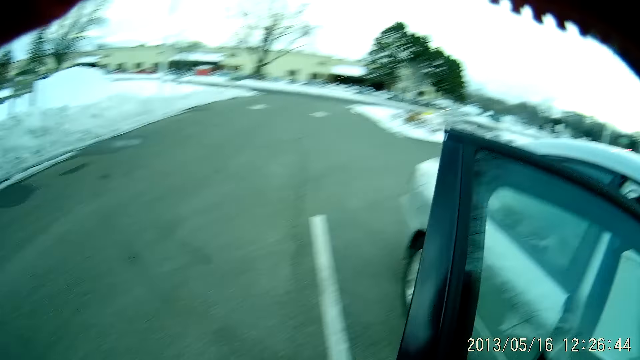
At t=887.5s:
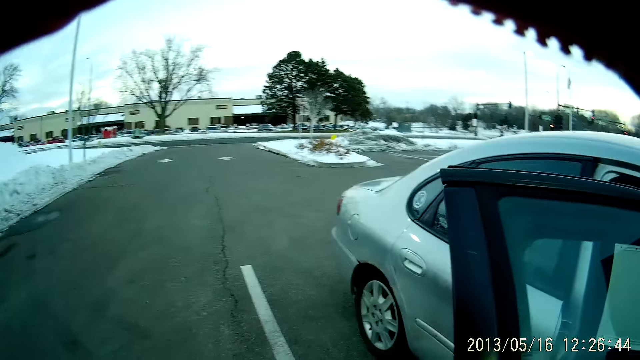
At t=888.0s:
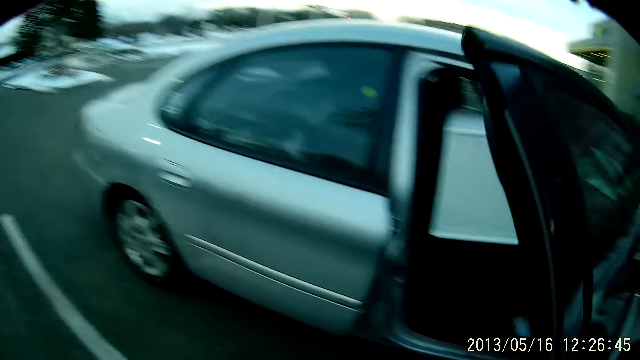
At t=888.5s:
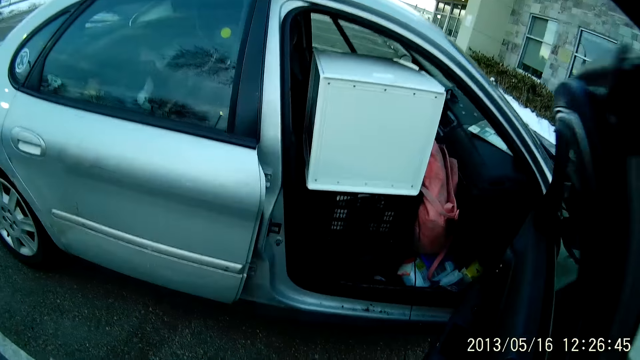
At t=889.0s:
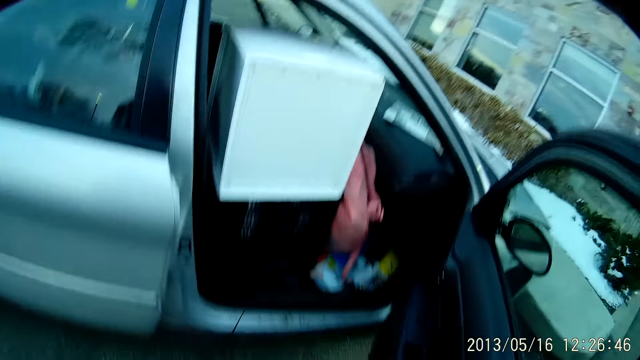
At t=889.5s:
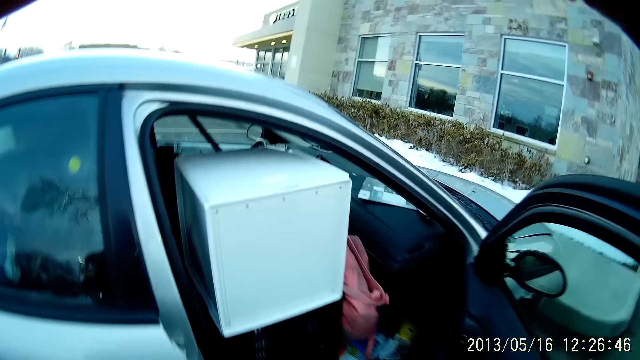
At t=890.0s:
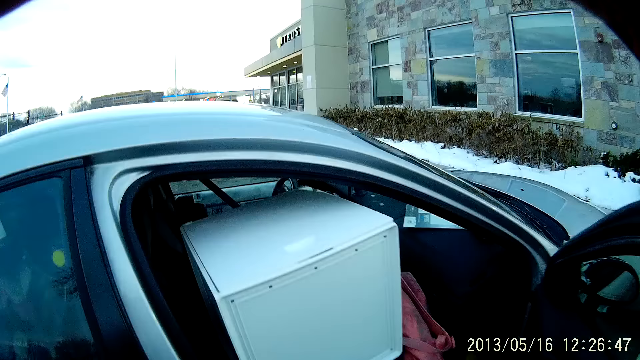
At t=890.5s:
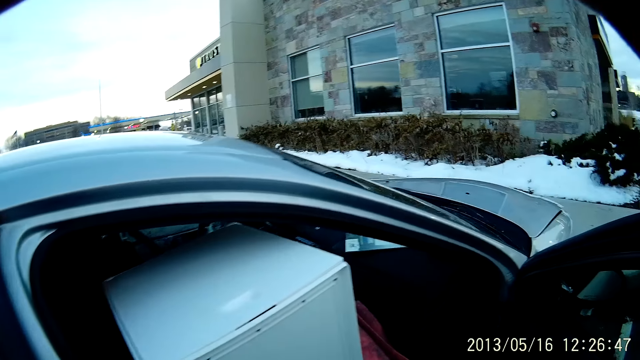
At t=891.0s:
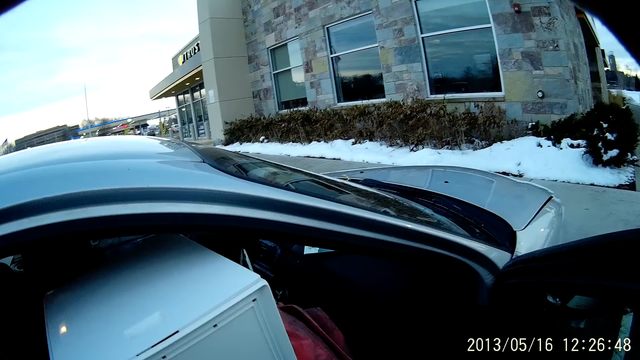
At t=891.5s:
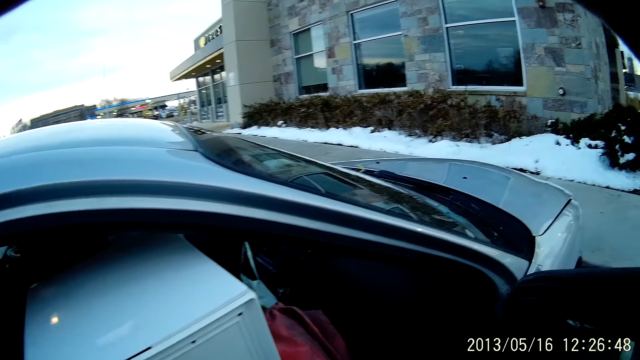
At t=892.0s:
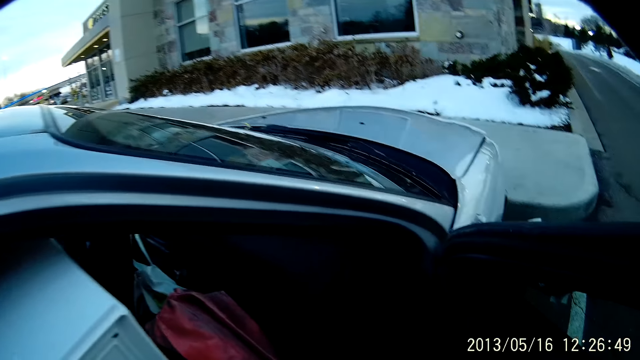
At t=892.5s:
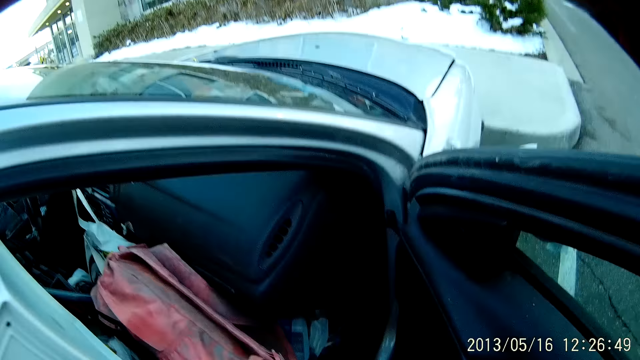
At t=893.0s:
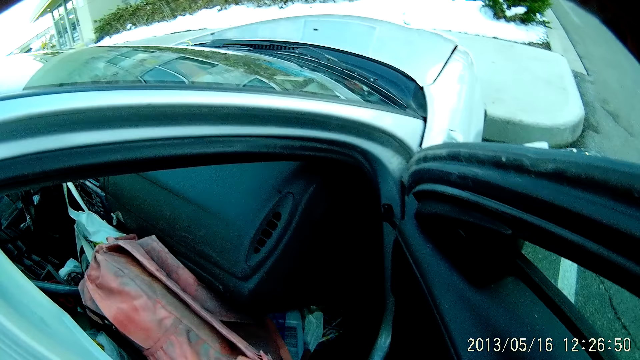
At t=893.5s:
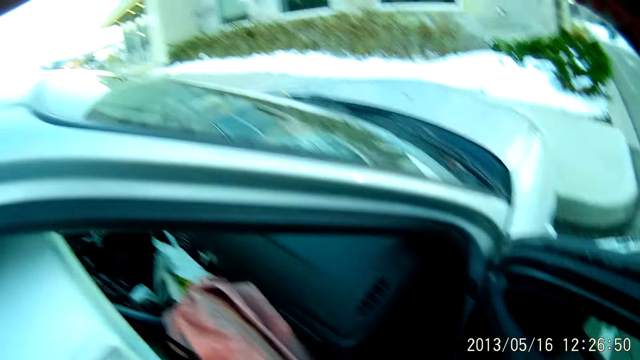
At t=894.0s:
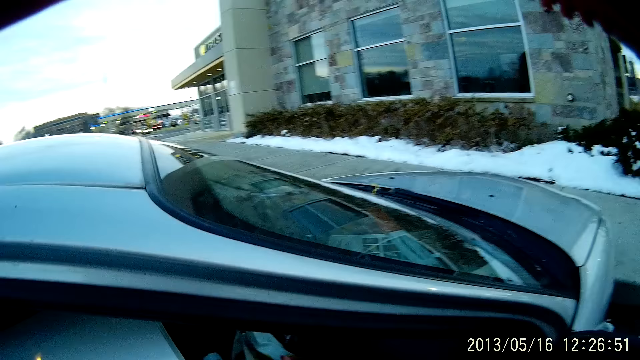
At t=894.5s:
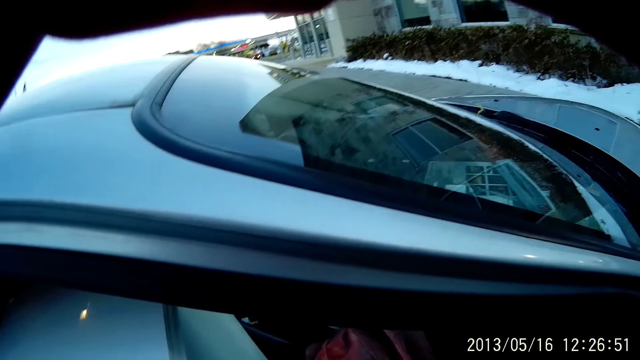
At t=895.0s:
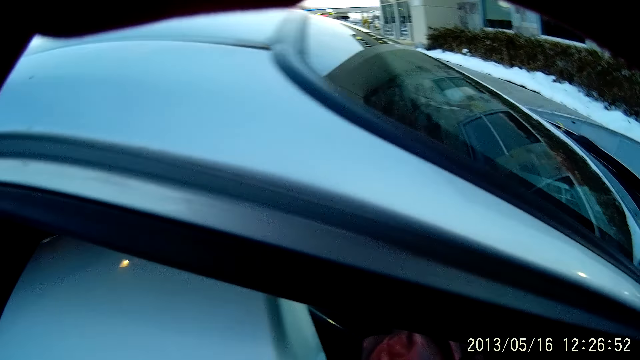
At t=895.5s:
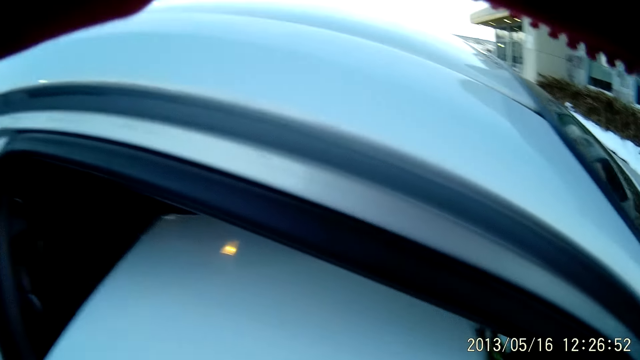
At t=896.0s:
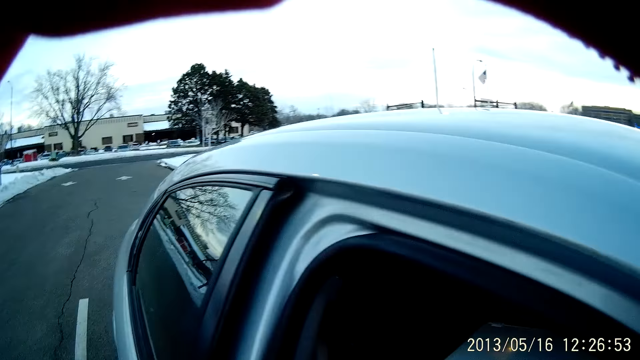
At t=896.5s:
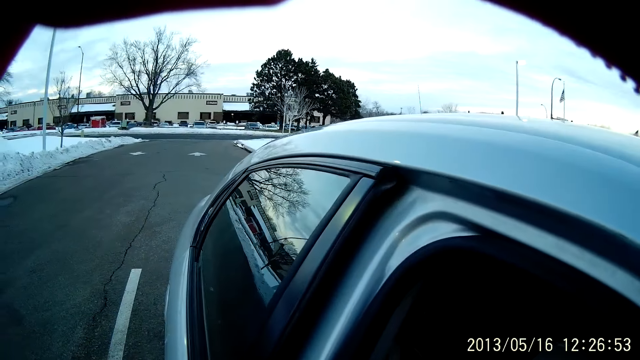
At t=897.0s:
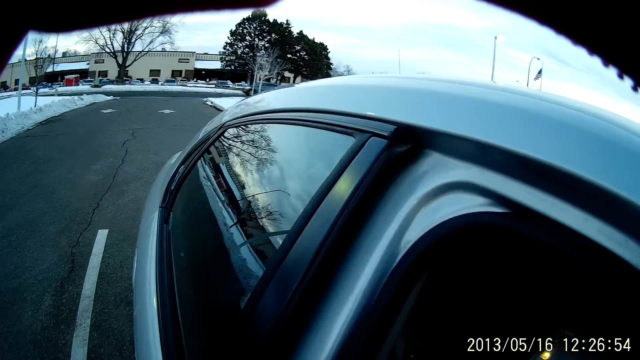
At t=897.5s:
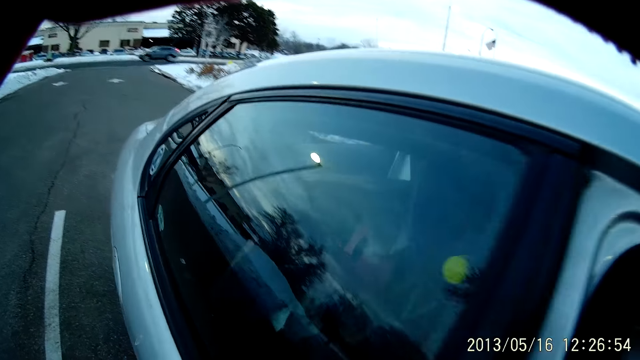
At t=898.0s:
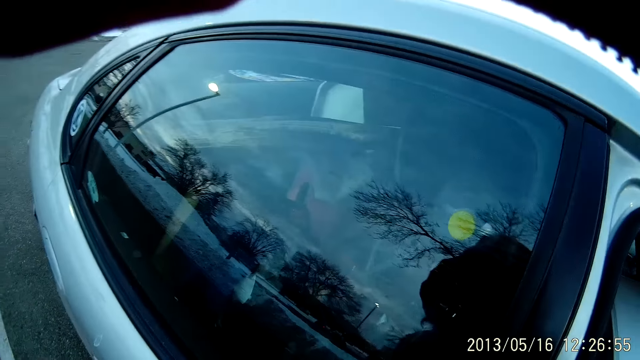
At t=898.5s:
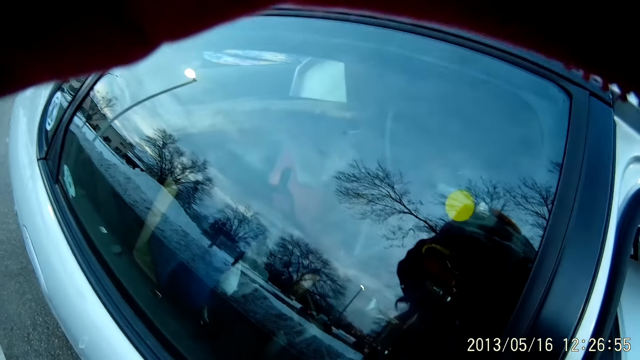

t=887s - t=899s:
The camera wearer moves towards the car door. They touch the car door. They look in the car.

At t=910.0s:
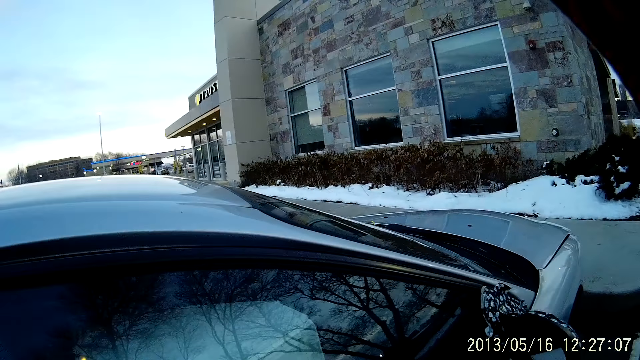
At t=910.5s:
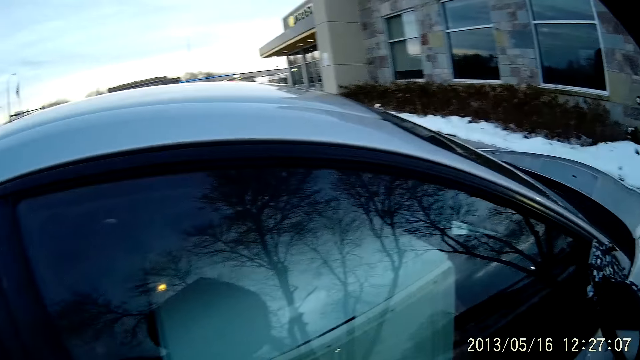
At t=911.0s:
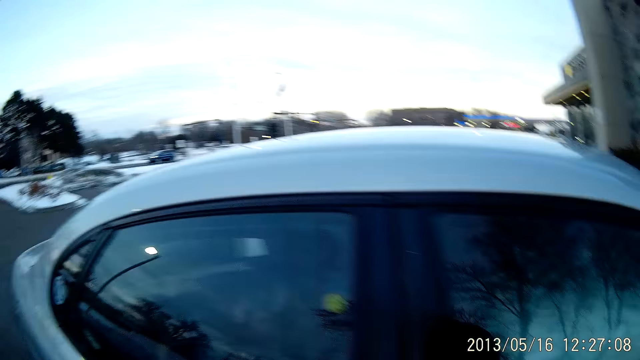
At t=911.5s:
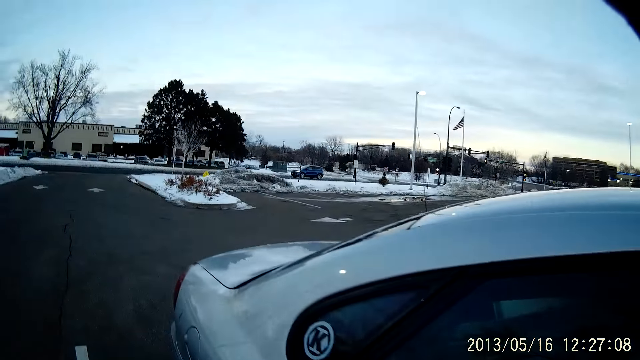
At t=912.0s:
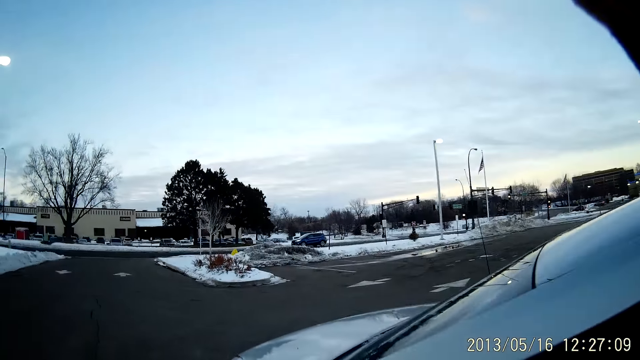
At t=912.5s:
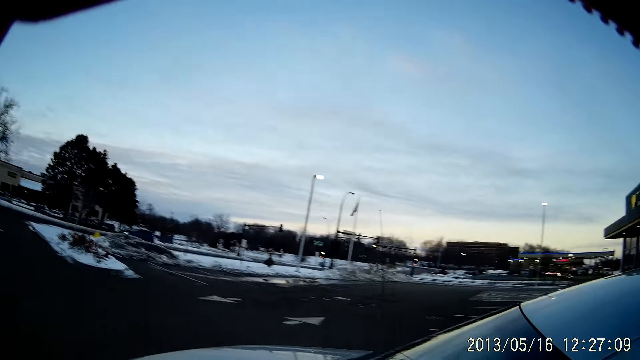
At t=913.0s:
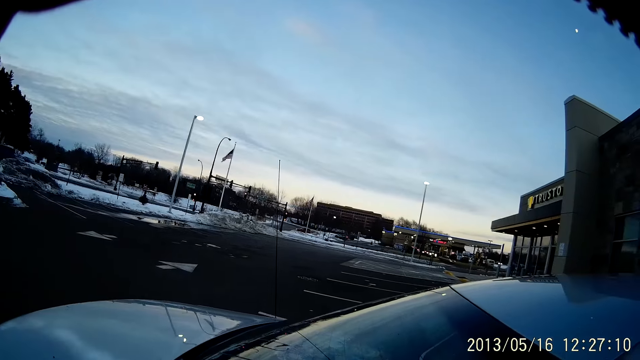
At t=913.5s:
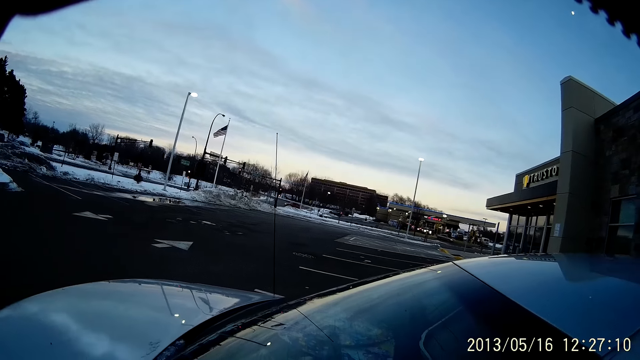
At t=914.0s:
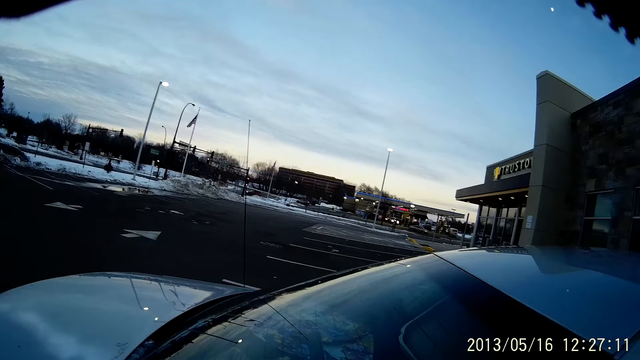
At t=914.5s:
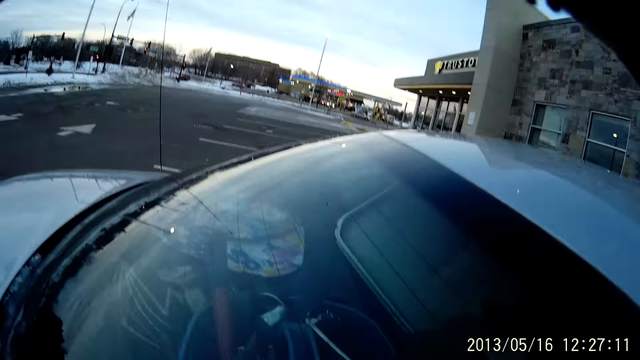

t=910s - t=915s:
The camera wearer walks around the car.

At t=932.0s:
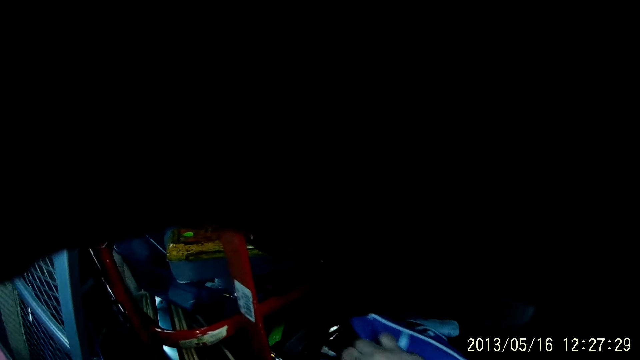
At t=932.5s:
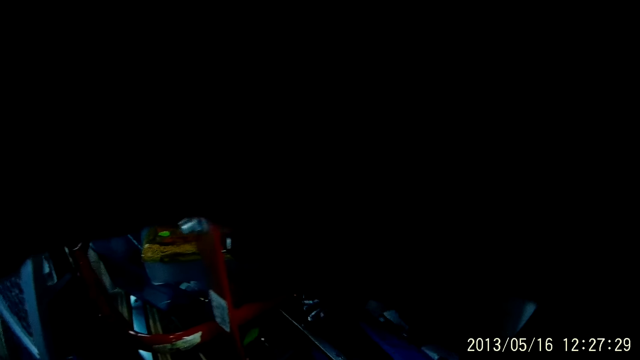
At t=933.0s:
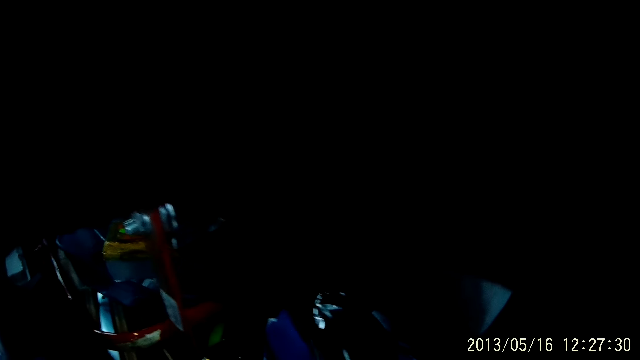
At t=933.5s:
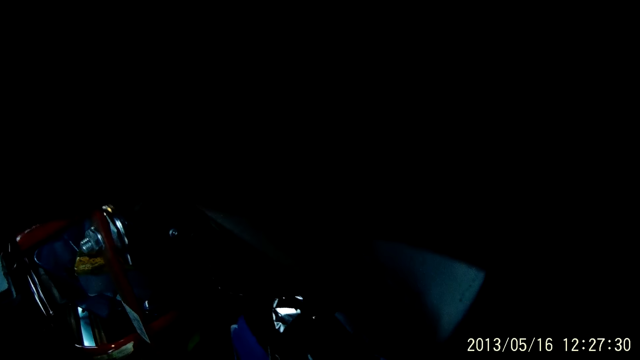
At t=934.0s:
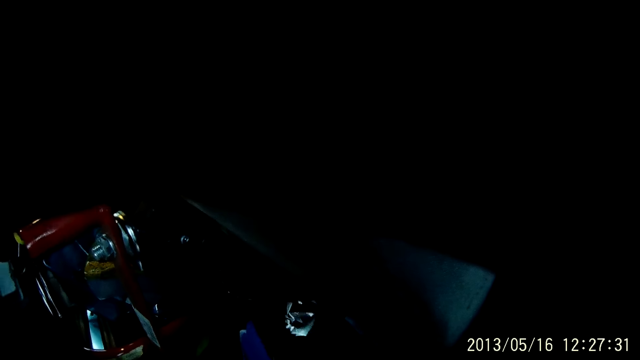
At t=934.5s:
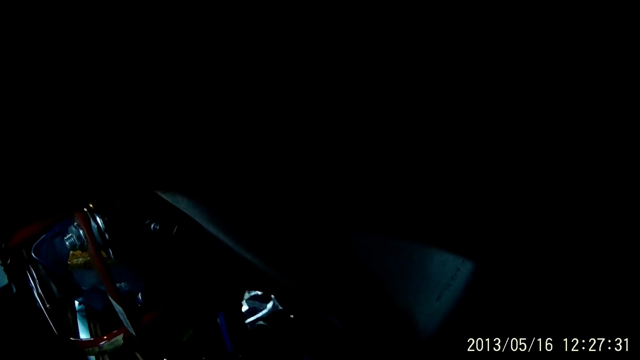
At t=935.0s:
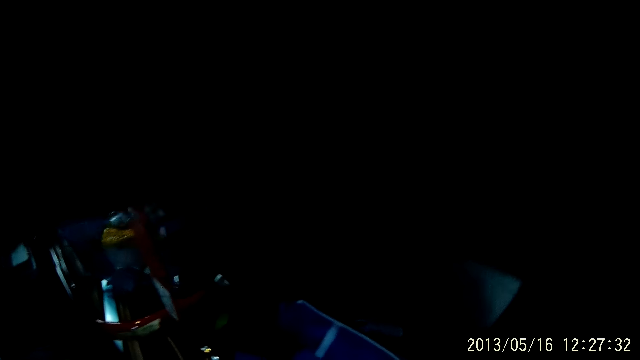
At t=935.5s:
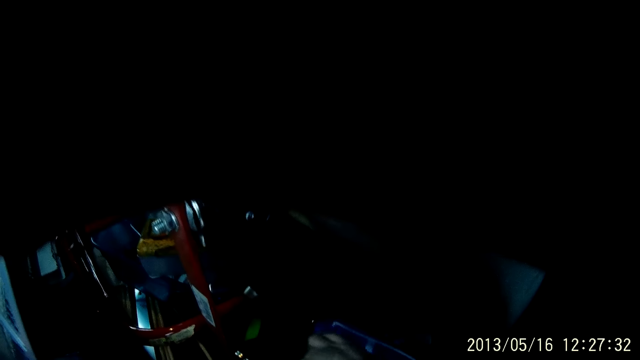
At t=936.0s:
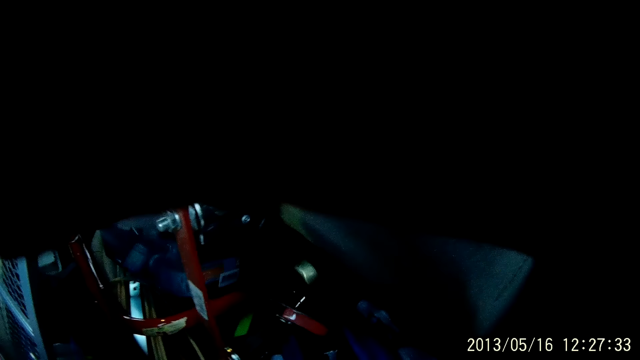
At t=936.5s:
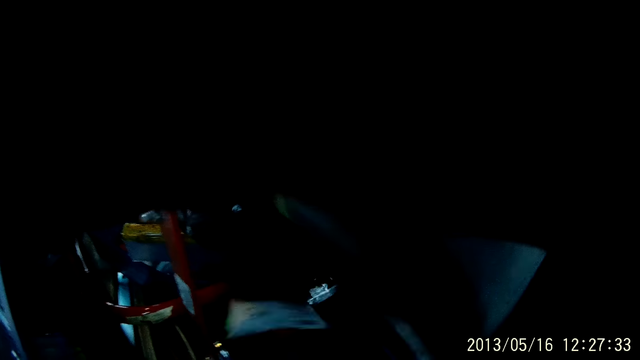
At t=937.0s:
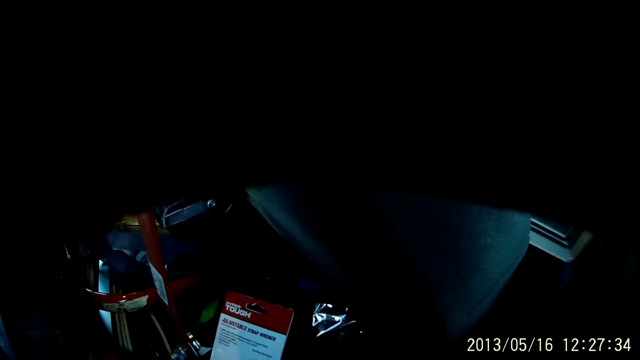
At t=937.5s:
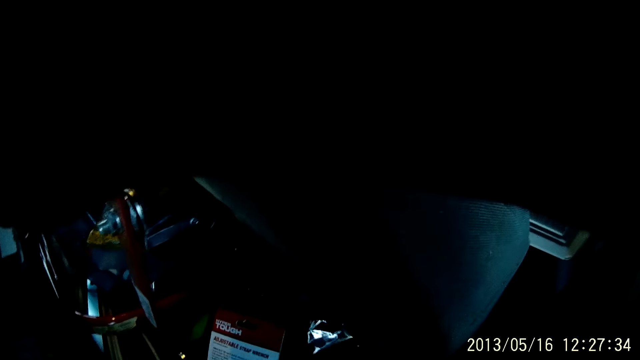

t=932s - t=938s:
The camera wearer searches through the items. They touch the bag in the car.
